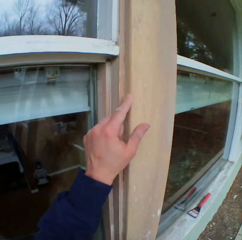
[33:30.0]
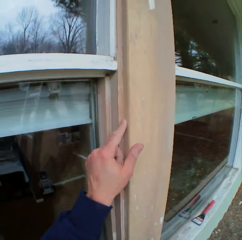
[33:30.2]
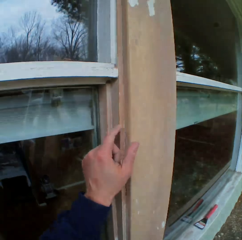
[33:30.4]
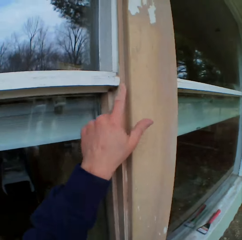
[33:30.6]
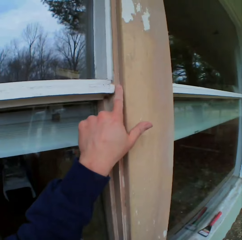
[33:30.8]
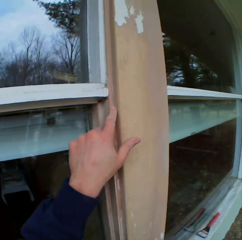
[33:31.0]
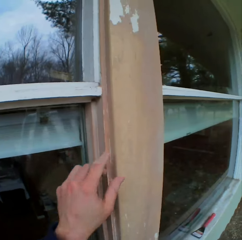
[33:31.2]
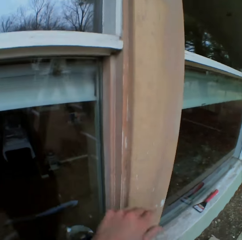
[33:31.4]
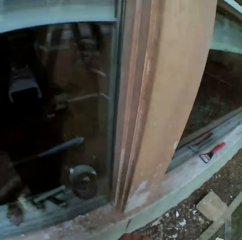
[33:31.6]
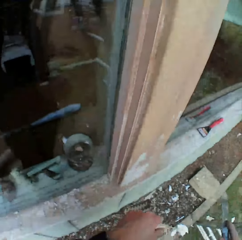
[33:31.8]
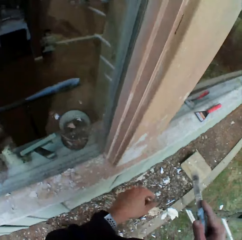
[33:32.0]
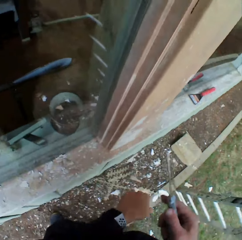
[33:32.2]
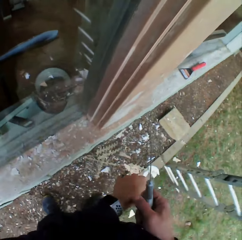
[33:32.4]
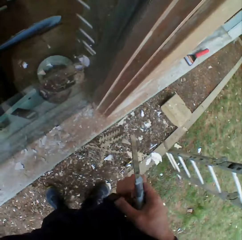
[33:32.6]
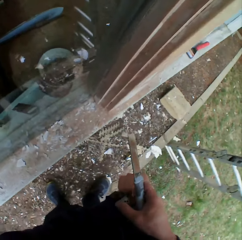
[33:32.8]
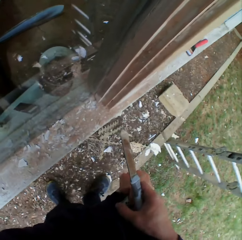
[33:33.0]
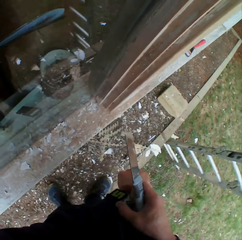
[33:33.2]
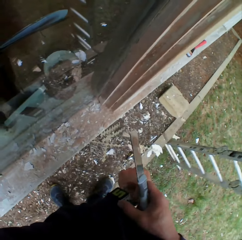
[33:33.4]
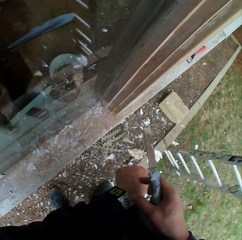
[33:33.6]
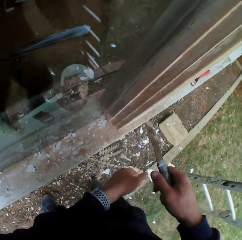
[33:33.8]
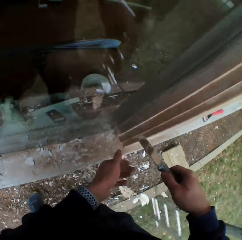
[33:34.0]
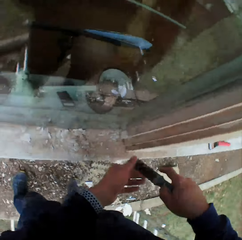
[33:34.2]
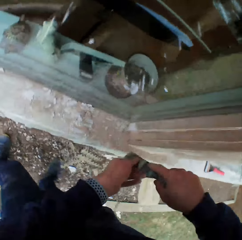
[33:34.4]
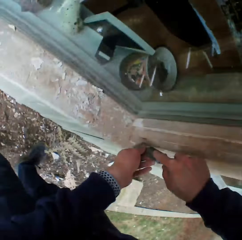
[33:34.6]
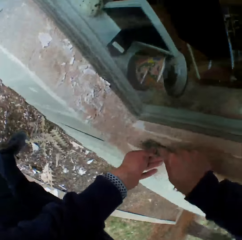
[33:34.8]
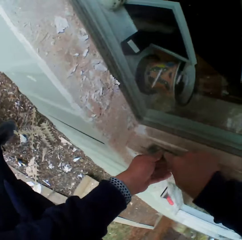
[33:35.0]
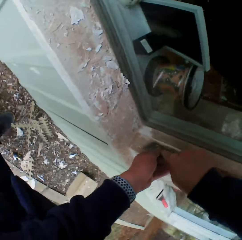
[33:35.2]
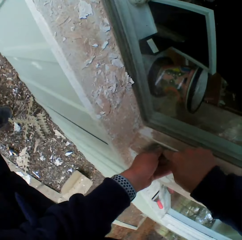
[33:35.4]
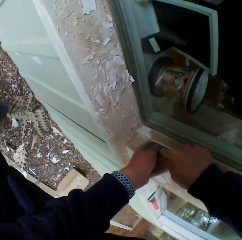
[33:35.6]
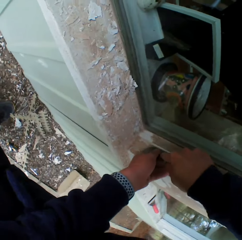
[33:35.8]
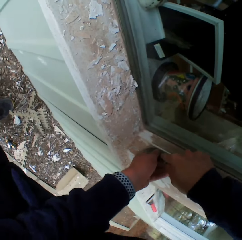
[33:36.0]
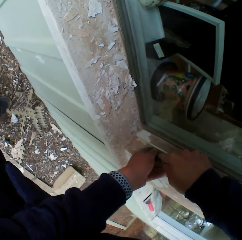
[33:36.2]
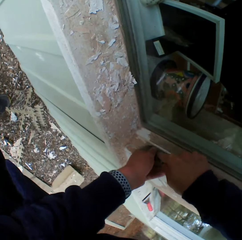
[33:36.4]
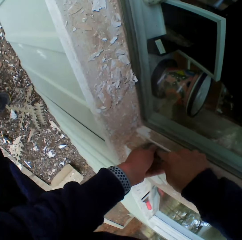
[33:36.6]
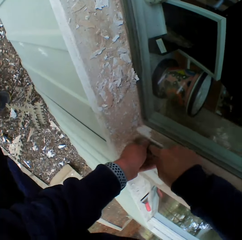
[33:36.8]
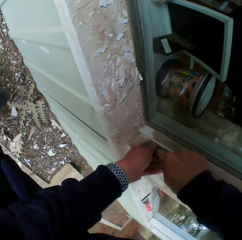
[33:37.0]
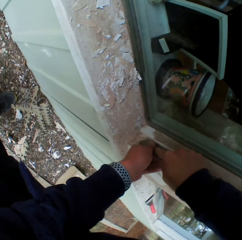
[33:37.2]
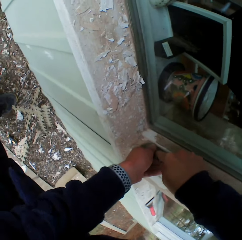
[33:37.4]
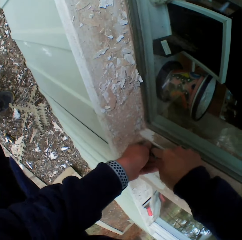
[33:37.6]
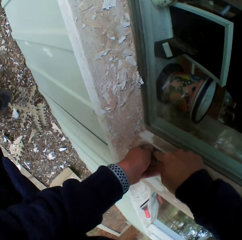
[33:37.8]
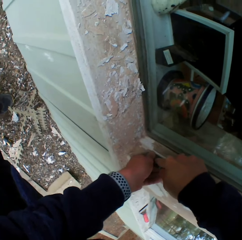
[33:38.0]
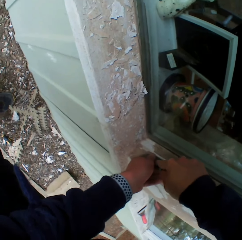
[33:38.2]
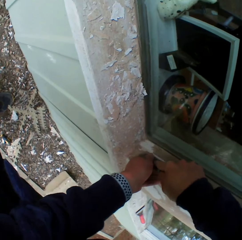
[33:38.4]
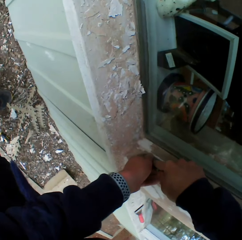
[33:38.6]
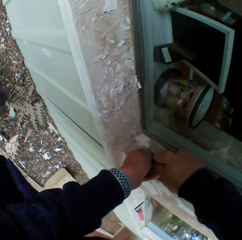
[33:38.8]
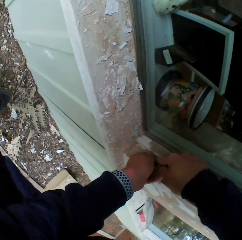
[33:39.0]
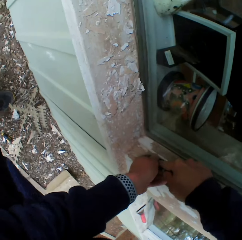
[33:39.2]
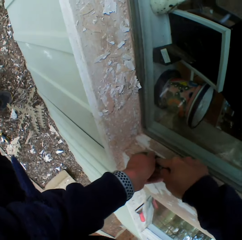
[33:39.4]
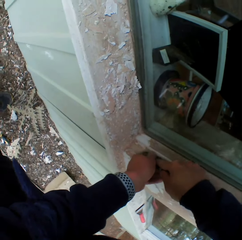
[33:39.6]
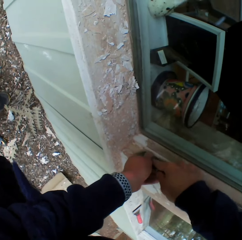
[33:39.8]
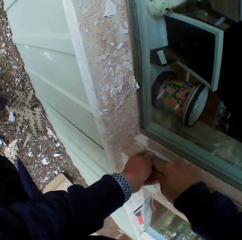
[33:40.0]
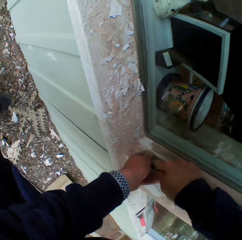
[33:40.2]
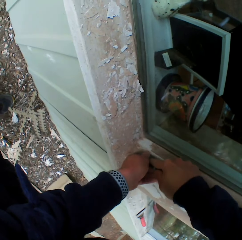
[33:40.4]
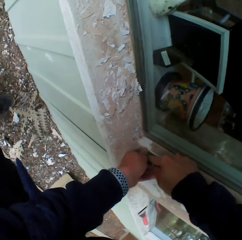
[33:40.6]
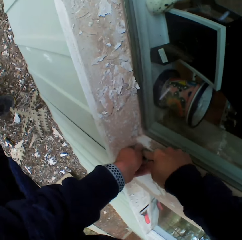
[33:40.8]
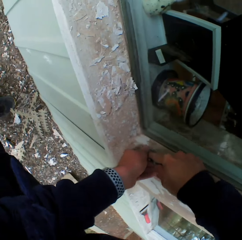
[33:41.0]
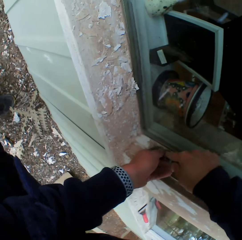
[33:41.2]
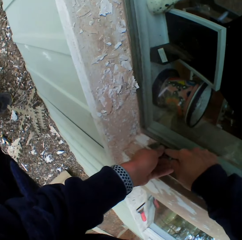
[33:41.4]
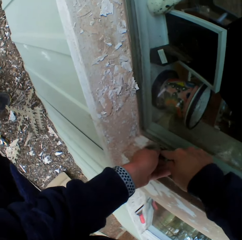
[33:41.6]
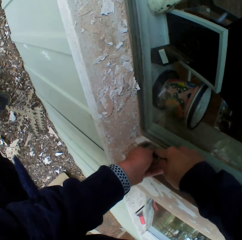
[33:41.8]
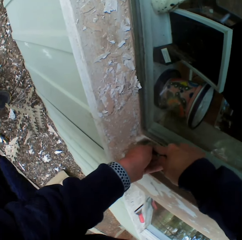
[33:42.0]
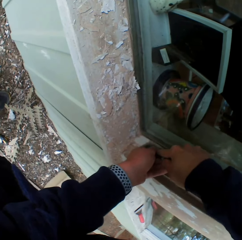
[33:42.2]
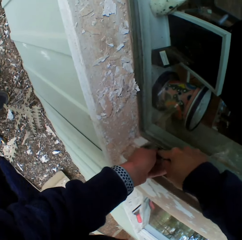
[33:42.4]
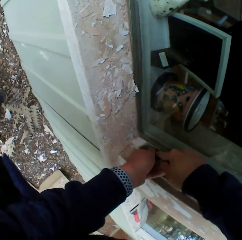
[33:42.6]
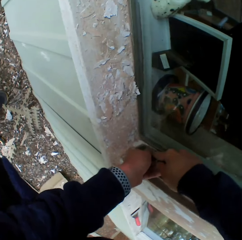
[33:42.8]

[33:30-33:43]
The camera wearer presses the wristwatch. They scrape the surface. They remove dried paint on the wall with a scraper.

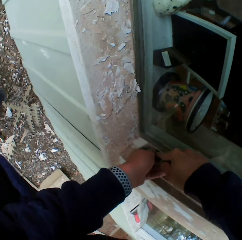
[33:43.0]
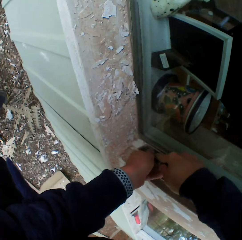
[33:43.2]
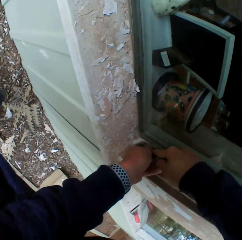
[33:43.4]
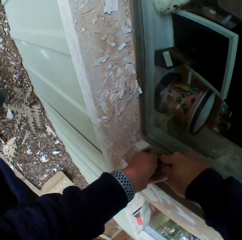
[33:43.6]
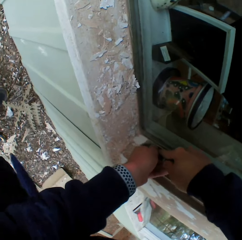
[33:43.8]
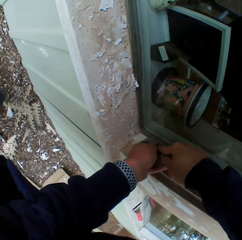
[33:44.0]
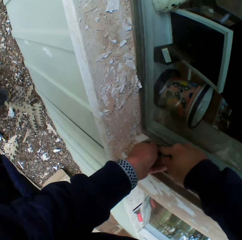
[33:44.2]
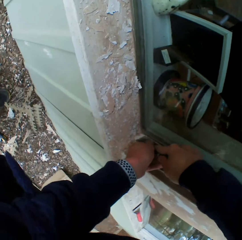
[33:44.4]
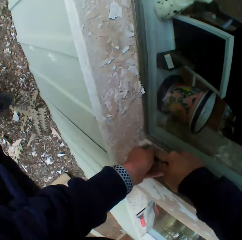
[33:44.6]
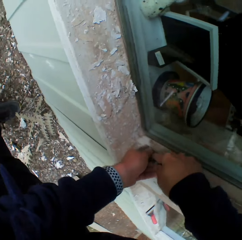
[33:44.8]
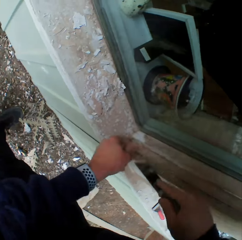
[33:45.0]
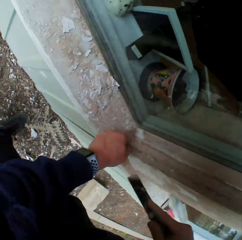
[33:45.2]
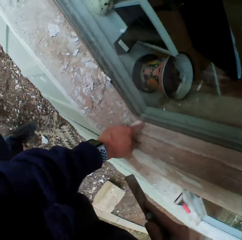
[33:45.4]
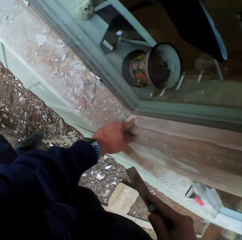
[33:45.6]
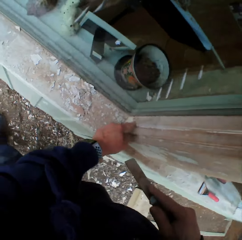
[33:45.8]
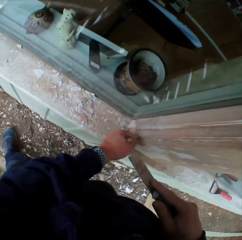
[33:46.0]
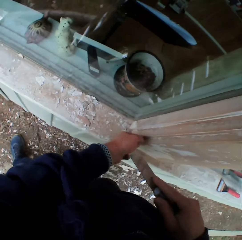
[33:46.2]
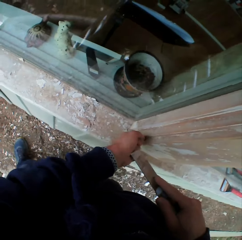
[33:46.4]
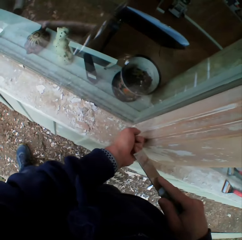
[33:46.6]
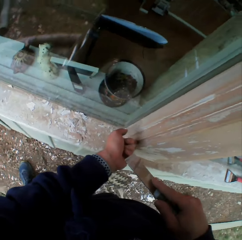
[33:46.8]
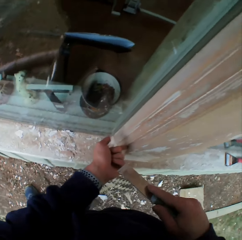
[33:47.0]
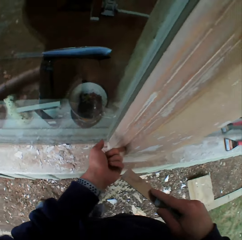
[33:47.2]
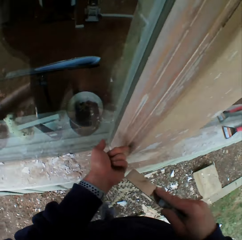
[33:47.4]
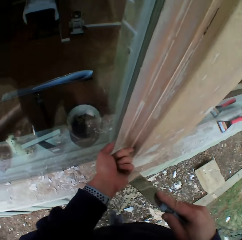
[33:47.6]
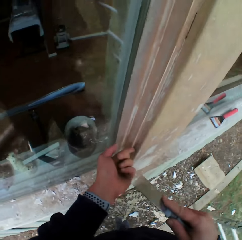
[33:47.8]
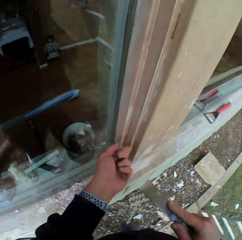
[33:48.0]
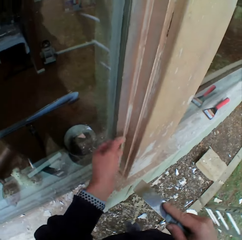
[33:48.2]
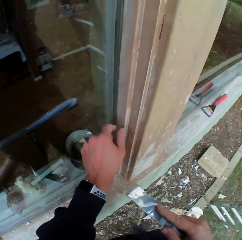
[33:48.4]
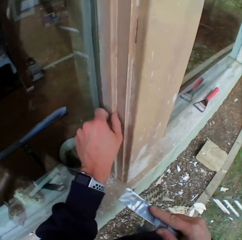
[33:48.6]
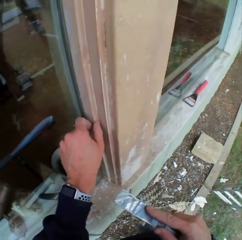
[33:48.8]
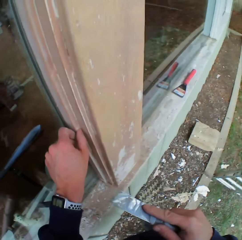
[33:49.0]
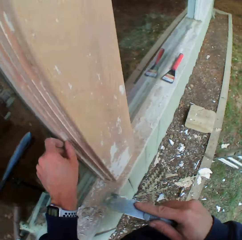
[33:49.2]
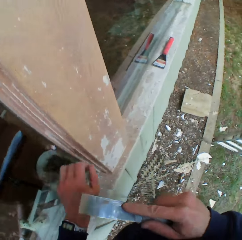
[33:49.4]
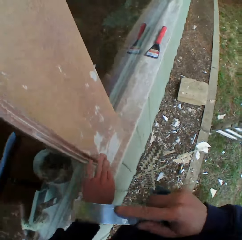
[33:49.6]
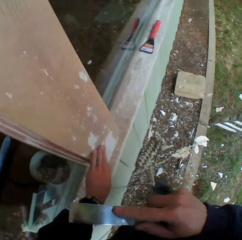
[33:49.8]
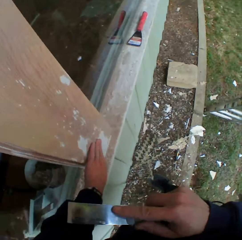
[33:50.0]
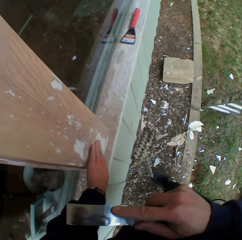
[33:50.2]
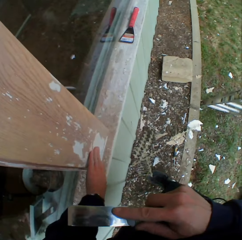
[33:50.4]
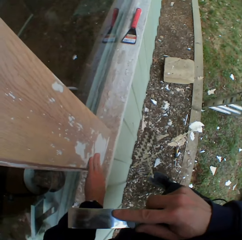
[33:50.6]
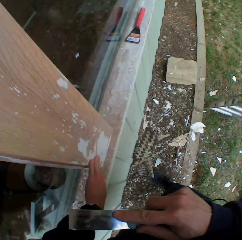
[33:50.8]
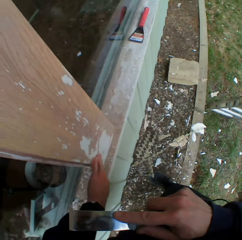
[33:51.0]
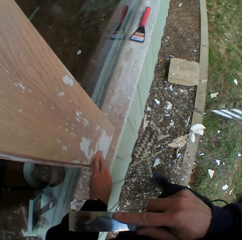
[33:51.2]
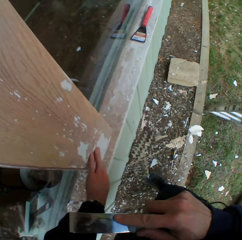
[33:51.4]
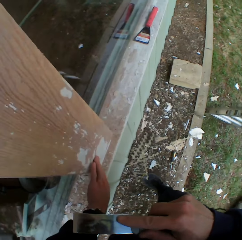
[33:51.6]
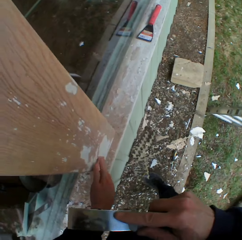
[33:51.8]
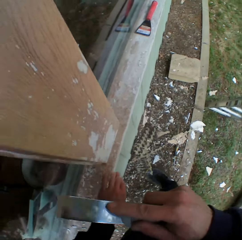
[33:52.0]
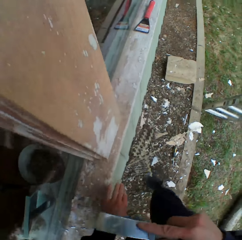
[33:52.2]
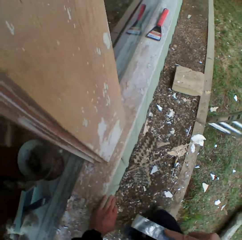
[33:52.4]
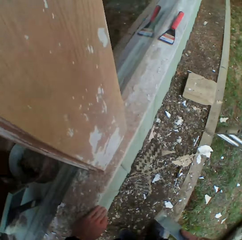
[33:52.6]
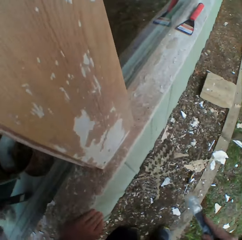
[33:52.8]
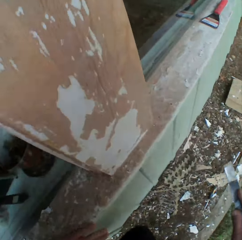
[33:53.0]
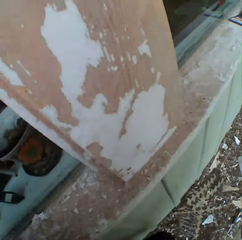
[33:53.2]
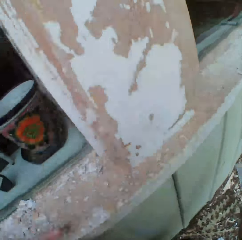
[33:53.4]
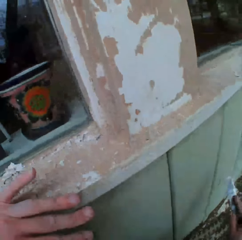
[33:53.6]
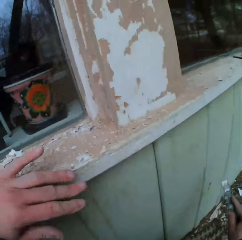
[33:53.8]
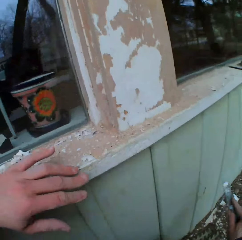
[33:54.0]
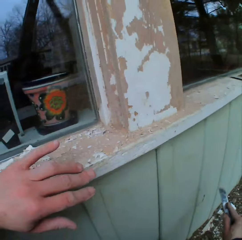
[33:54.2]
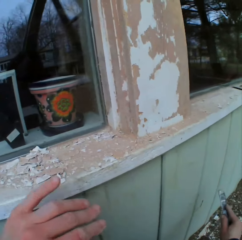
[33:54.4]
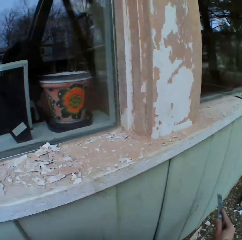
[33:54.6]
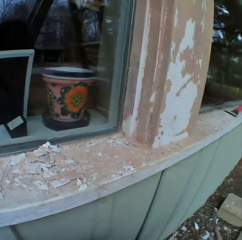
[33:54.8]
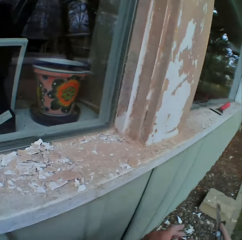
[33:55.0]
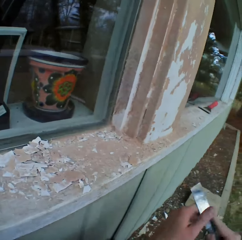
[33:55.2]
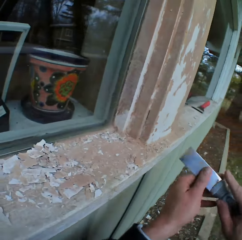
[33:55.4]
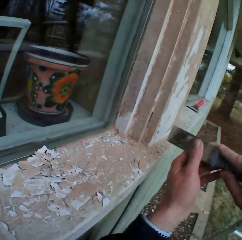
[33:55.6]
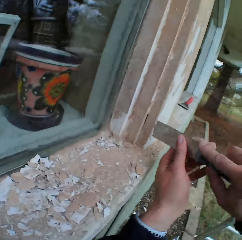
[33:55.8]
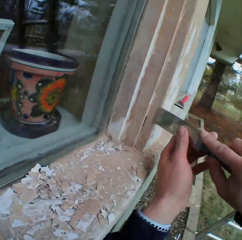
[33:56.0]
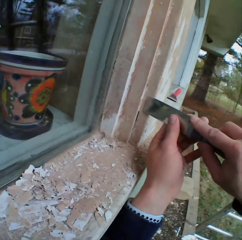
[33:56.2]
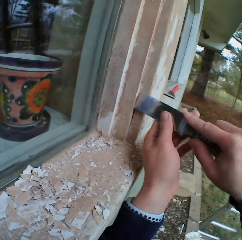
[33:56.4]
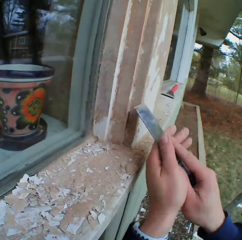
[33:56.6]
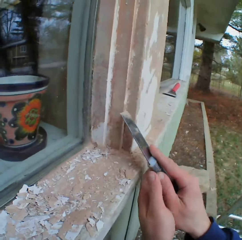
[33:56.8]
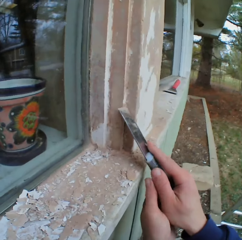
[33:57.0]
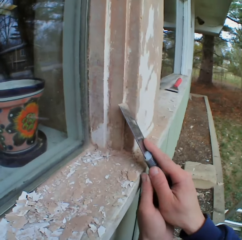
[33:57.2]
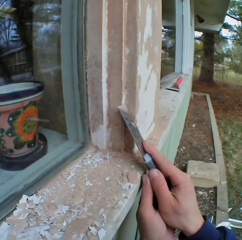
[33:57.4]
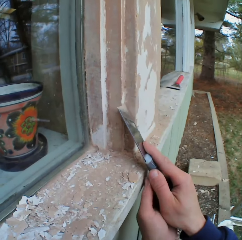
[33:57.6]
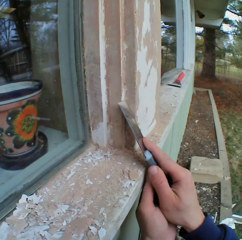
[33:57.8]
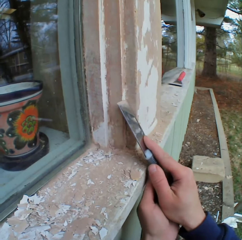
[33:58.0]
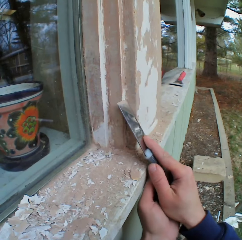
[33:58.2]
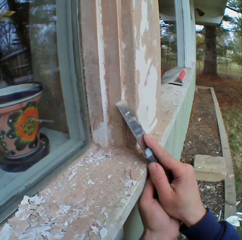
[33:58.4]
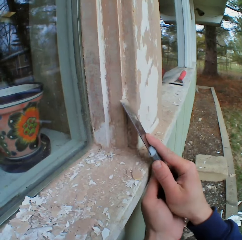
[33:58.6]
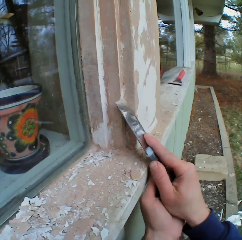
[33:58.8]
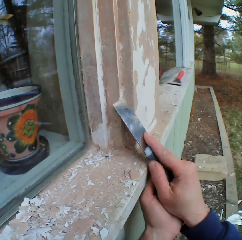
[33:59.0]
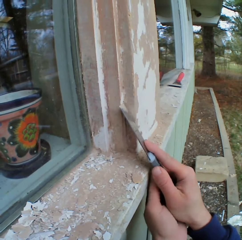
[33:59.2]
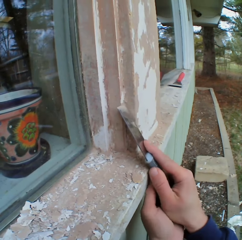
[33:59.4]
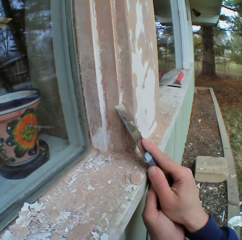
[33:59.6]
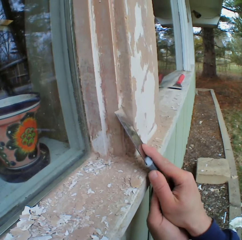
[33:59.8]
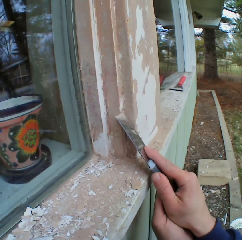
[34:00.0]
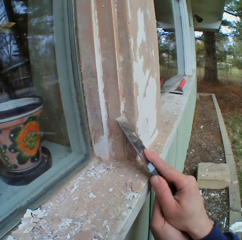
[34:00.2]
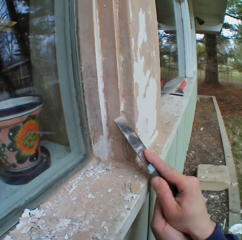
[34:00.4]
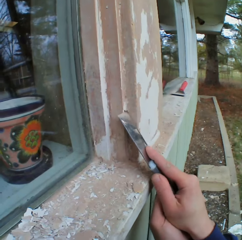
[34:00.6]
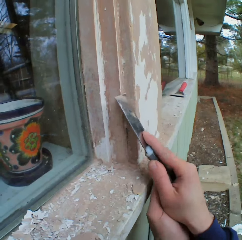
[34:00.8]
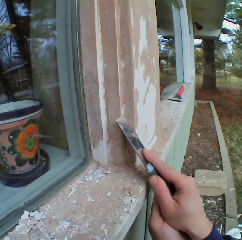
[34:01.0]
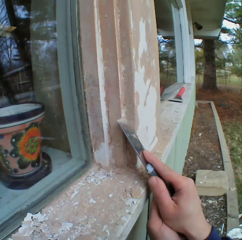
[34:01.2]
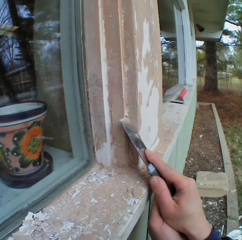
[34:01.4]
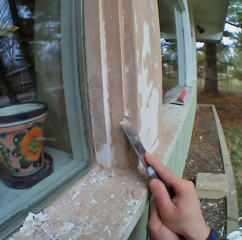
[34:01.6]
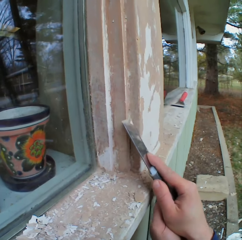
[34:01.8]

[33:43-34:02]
The camera wearer touches the wall with his left hand. He bends beside the wall and squats down. He places the scraper on the surface. He scrapes the surface. He removes the dry paint on the wall.
